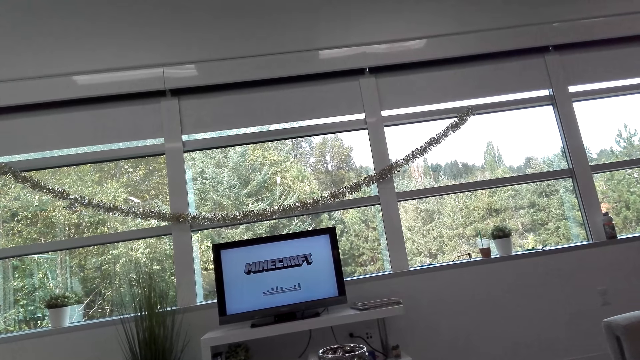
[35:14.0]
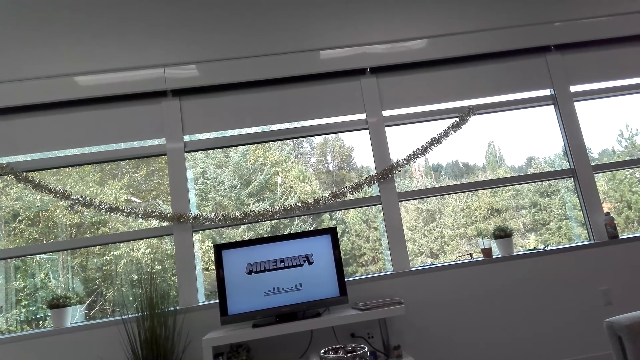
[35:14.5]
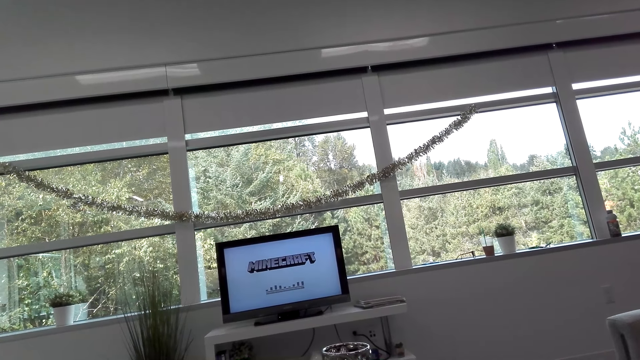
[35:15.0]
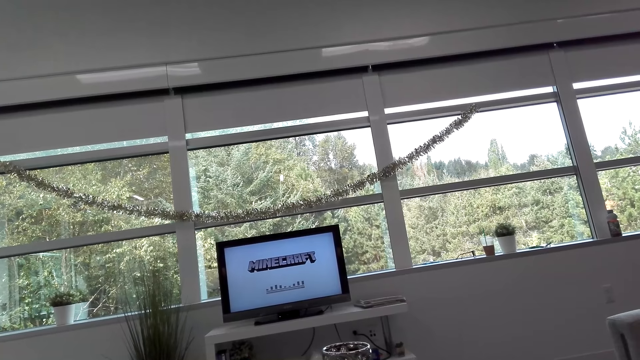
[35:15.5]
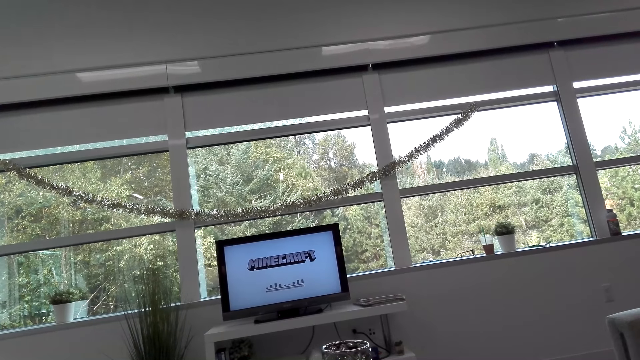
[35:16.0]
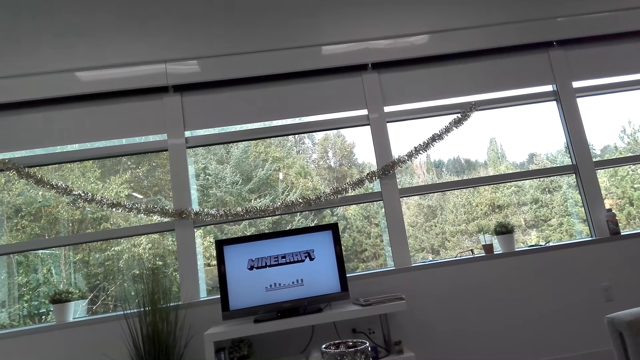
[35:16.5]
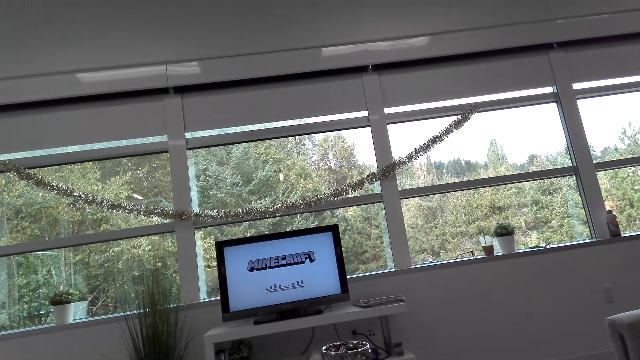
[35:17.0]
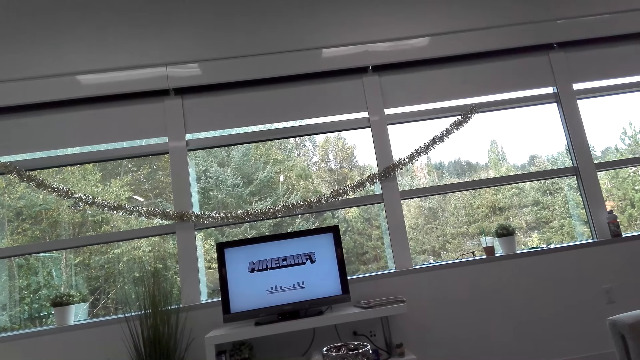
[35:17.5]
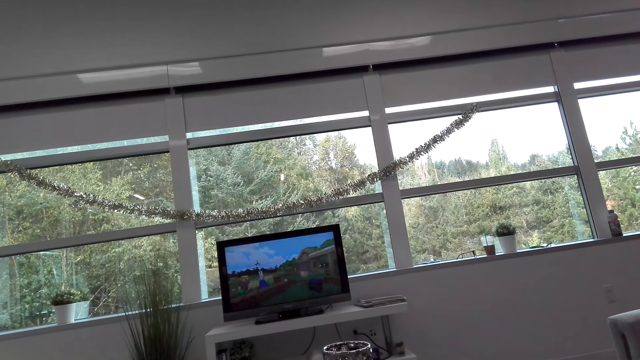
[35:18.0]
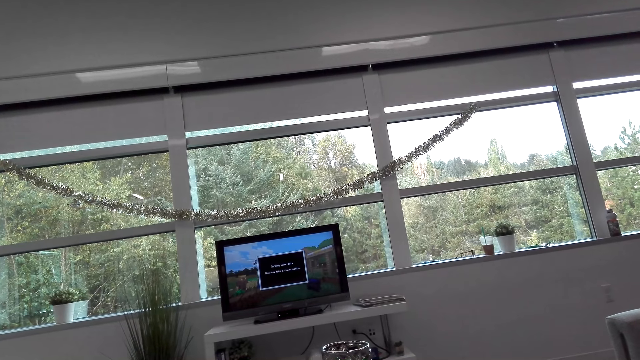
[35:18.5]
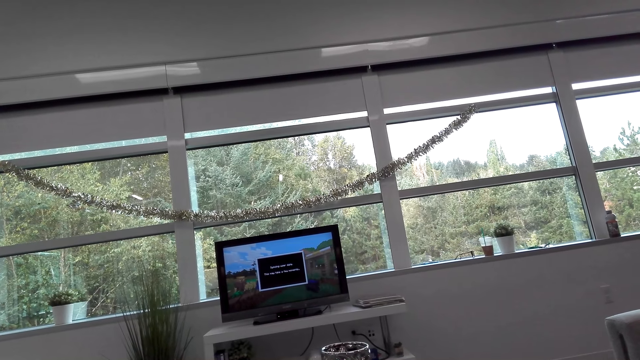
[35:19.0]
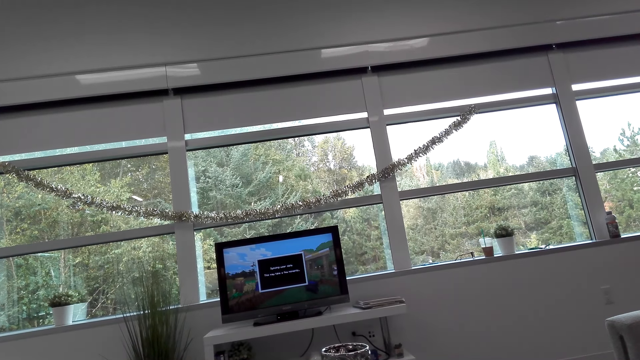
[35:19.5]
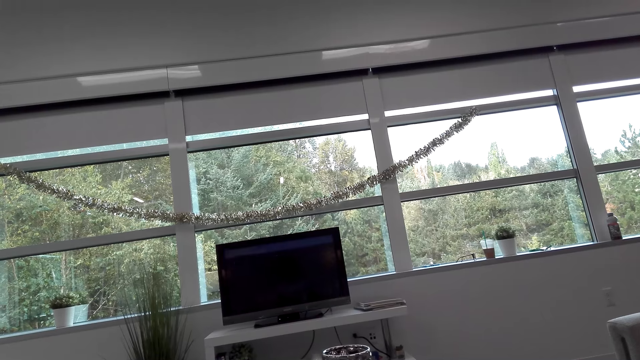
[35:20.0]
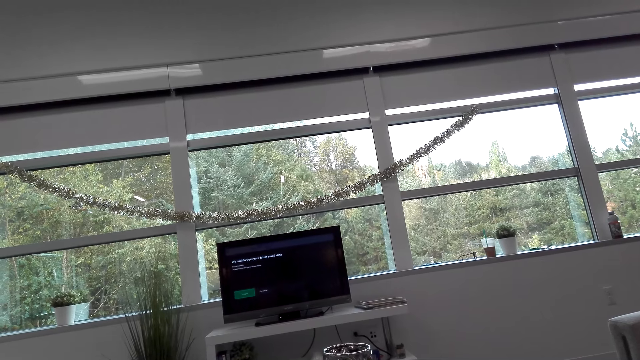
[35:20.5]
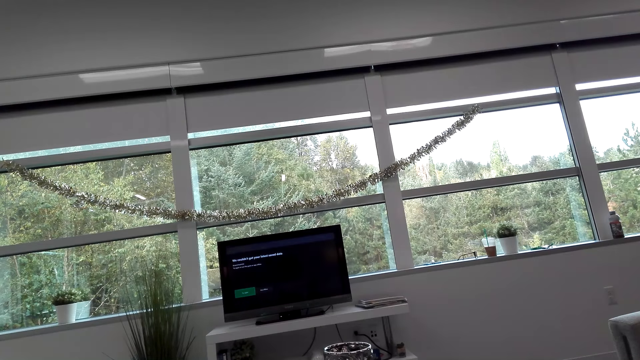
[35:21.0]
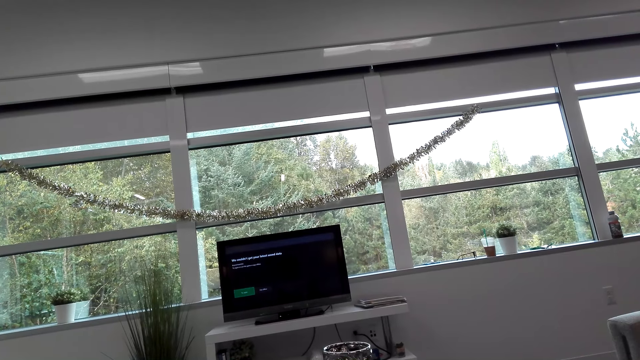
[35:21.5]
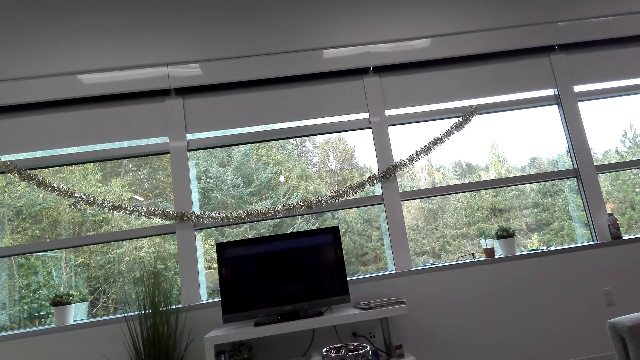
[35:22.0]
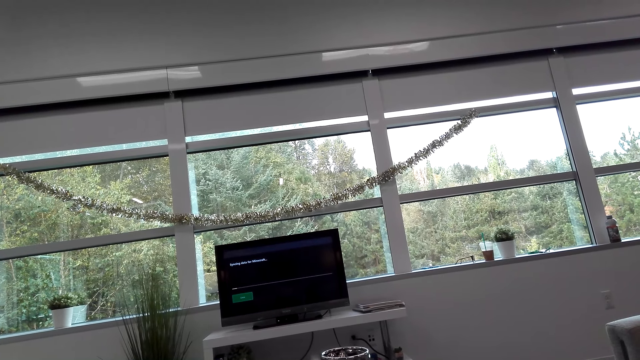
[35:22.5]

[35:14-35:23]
The camera wearer scrolls the television.

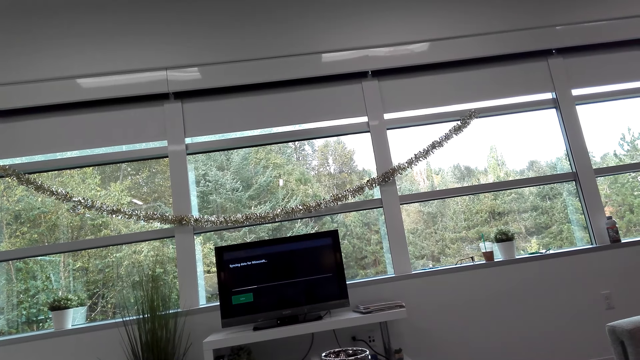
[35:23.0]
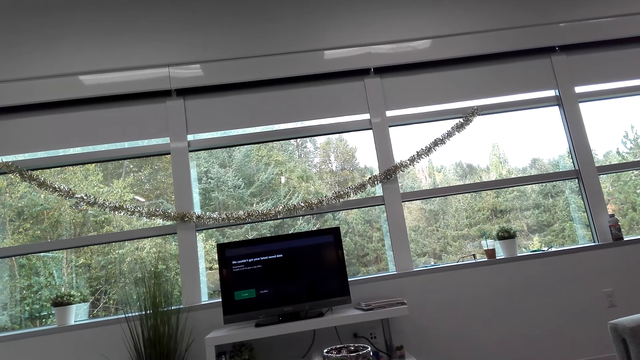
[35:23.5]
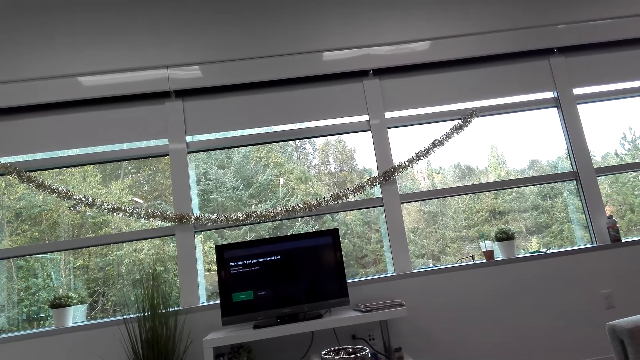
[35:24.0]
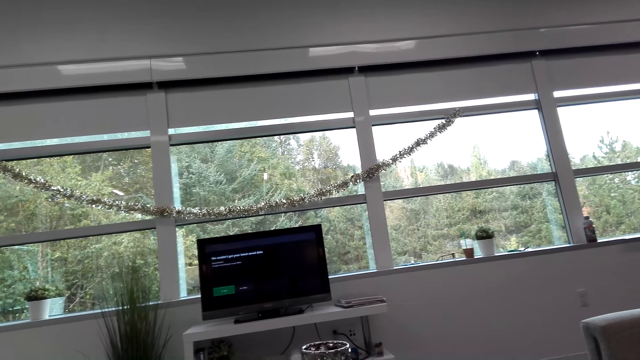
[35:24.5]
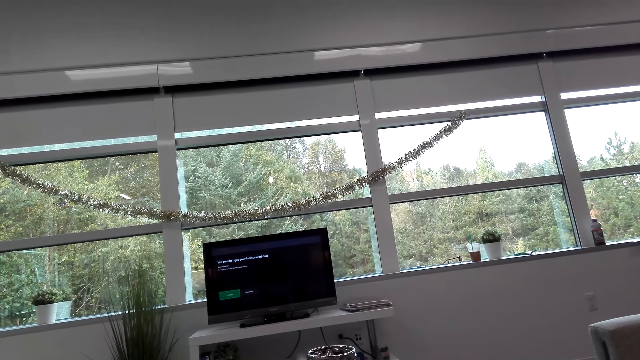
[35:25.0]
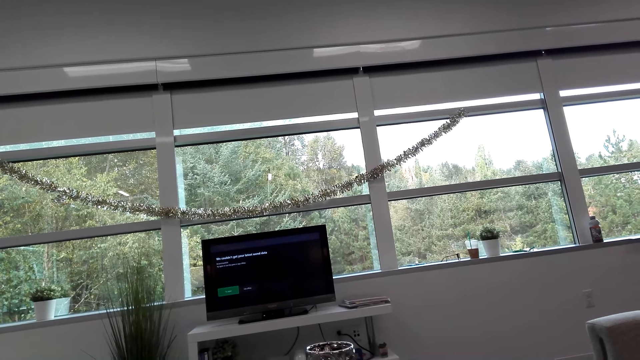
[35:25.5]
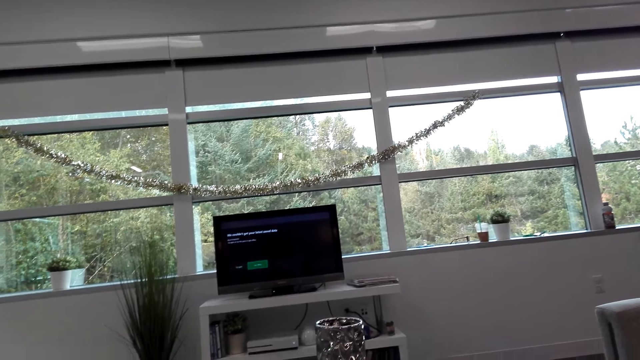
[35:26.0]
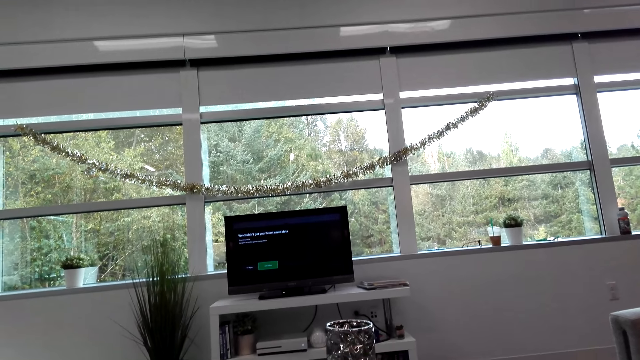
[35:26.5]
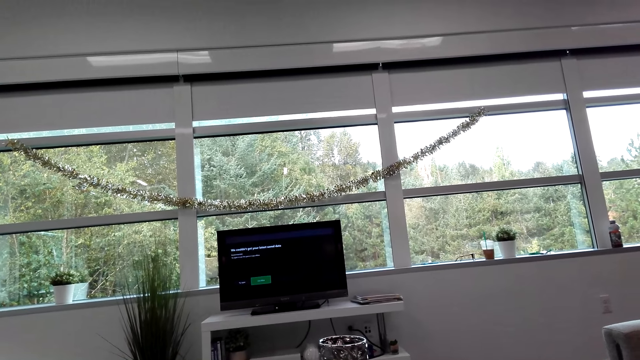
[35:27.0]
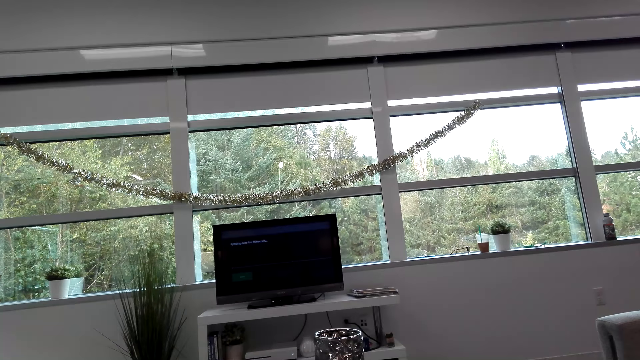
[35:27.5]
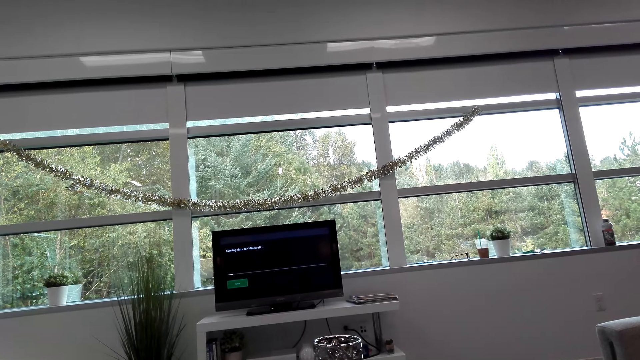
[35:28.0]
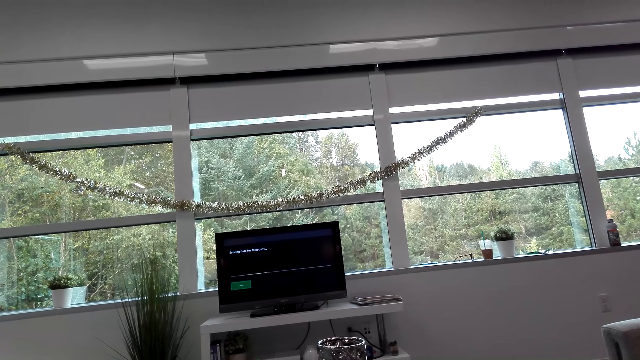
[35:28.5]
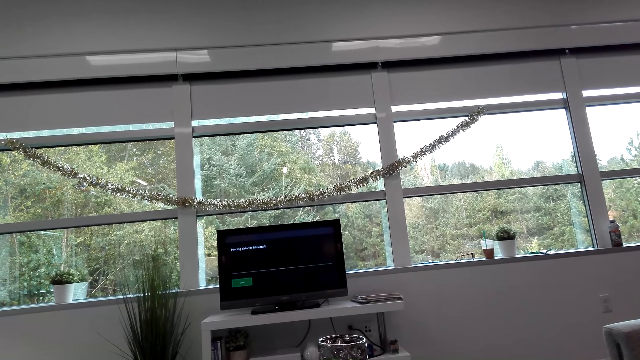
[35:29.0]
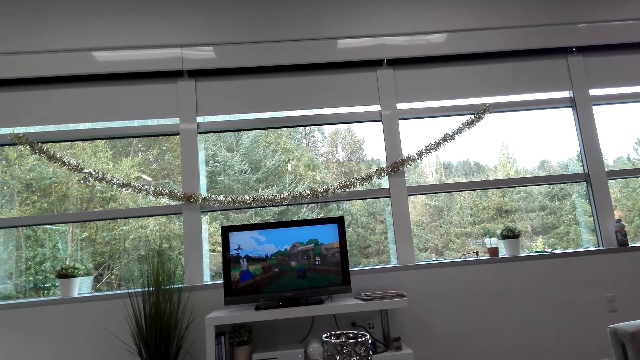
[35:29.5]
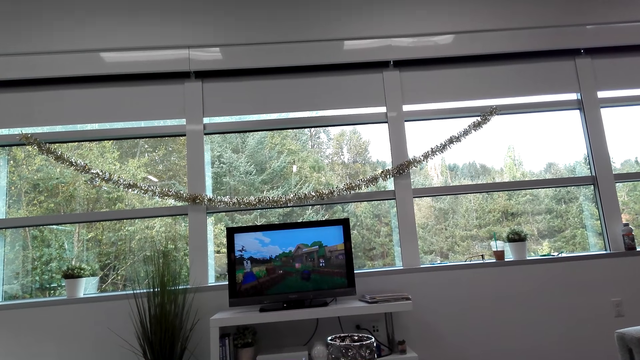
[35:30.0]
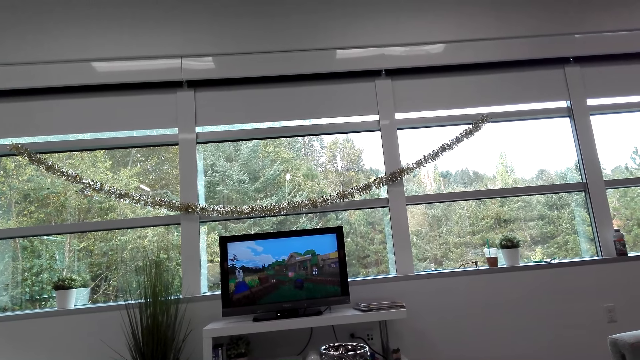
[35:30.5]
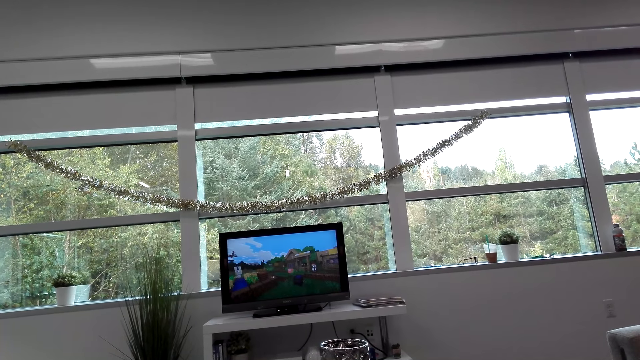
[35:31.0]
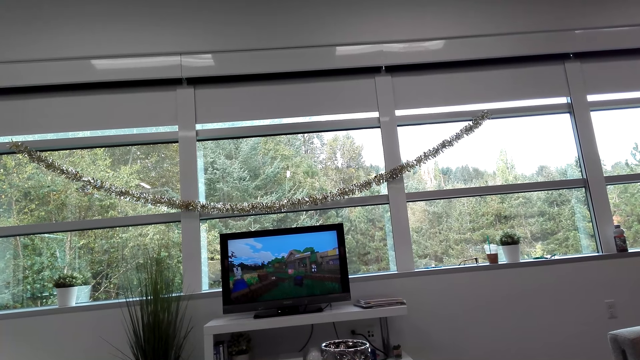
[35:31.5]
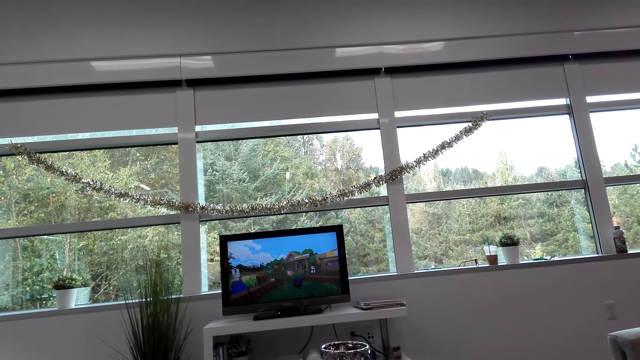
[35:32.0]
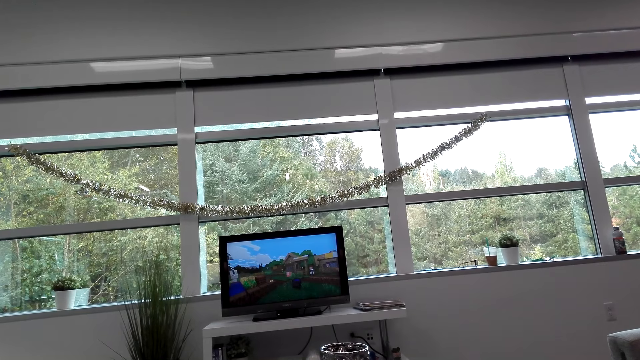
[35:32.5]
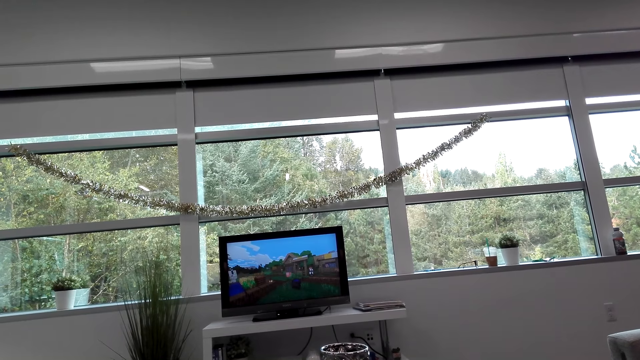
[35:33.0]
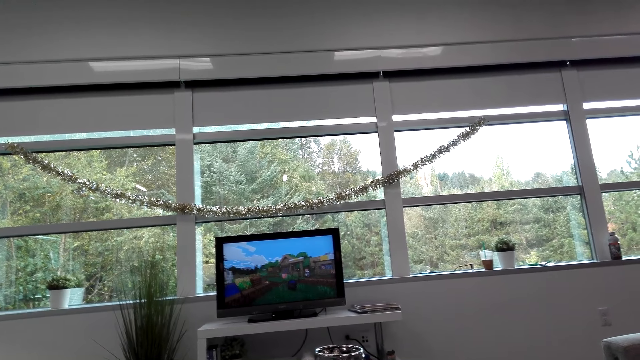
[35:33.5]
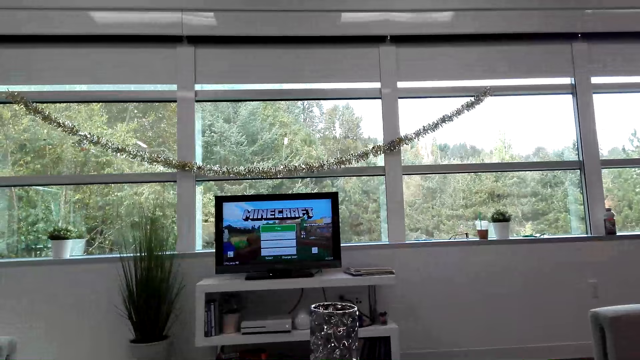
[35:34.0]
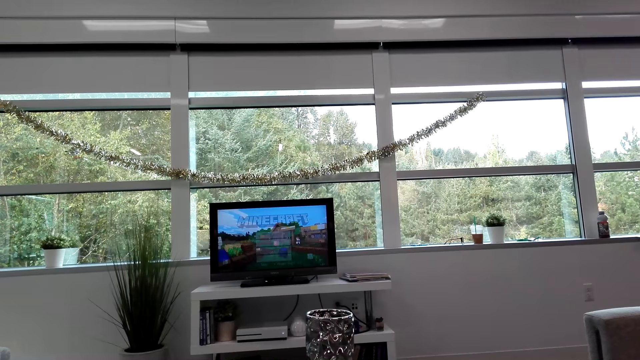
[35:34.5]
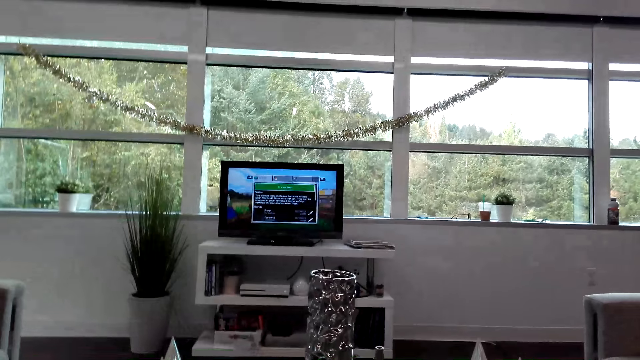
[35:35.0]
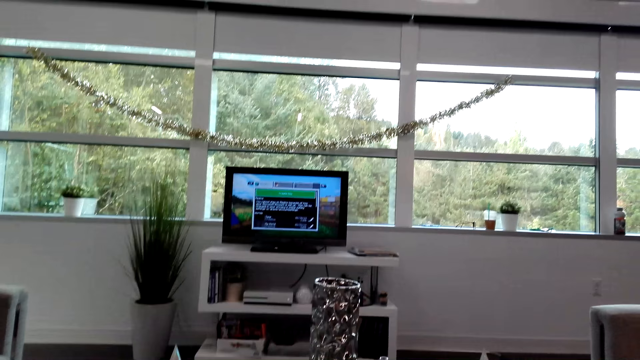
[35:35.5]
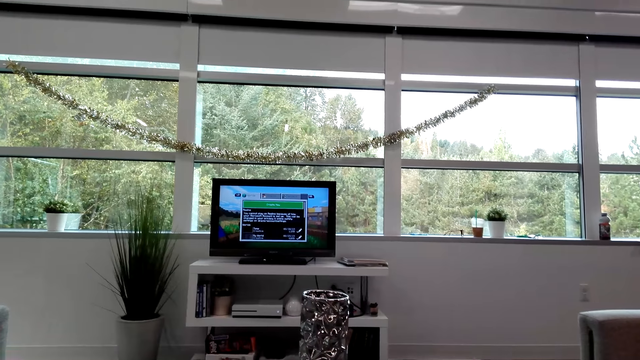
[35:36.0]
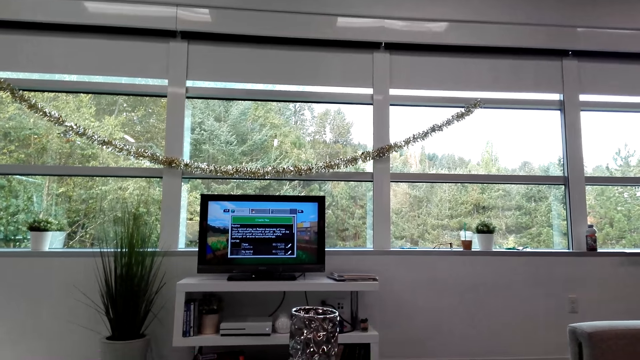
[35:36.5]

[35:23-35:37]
The camera wearer converses with a man. The man converses with the camera wearer. The camera wearer plays the video game. They converse with the man.
